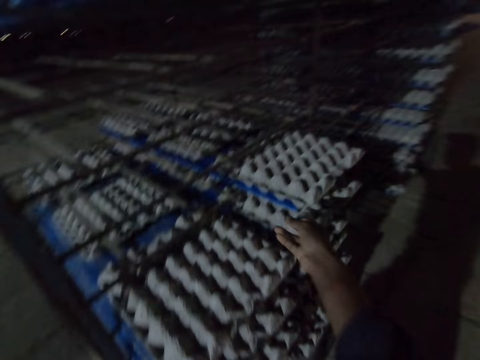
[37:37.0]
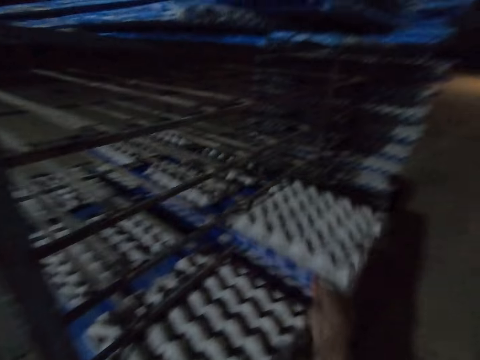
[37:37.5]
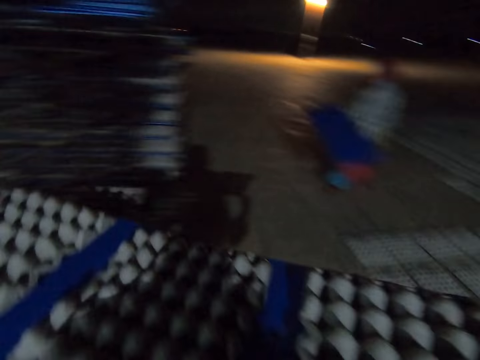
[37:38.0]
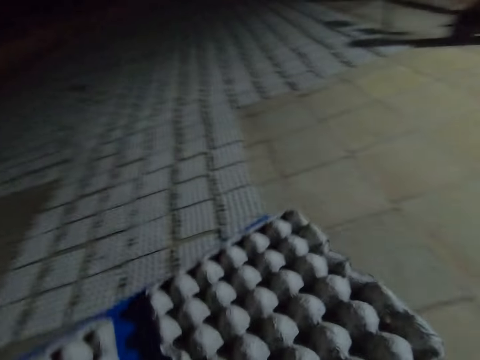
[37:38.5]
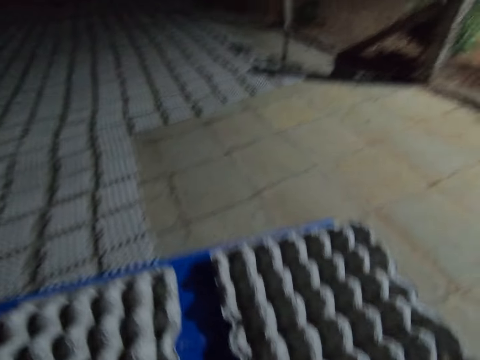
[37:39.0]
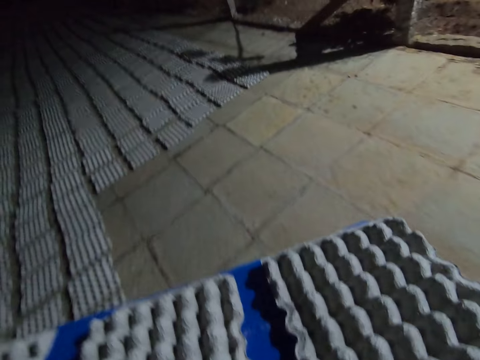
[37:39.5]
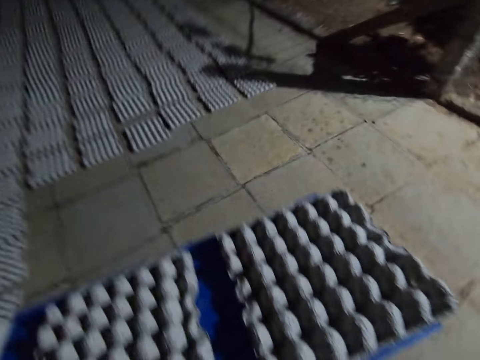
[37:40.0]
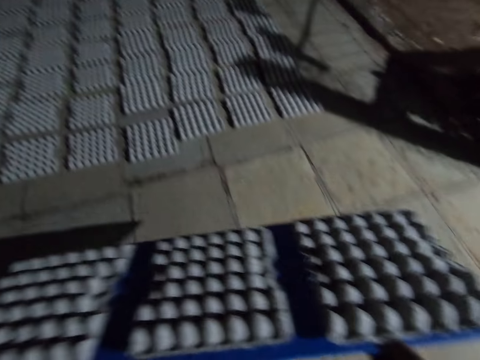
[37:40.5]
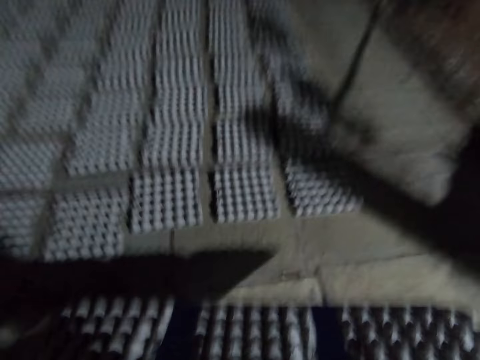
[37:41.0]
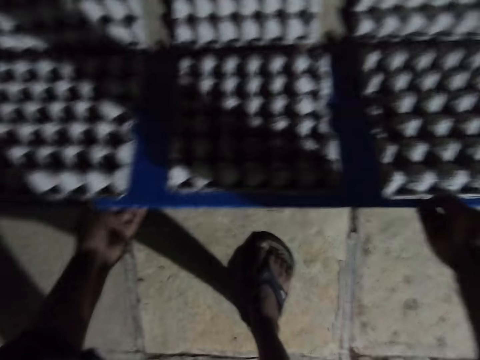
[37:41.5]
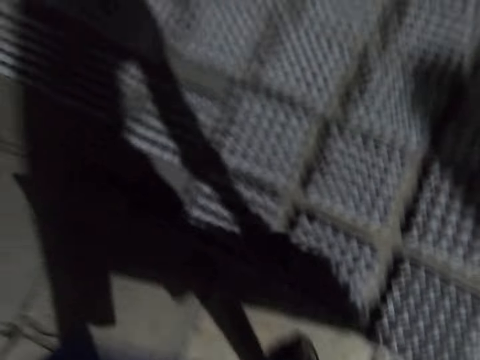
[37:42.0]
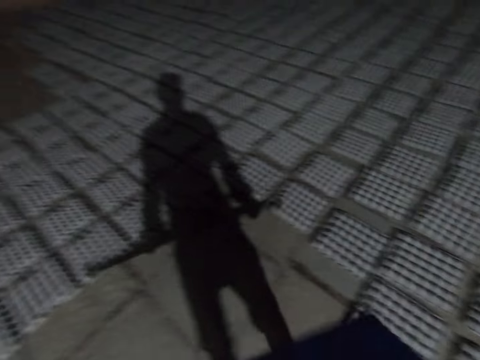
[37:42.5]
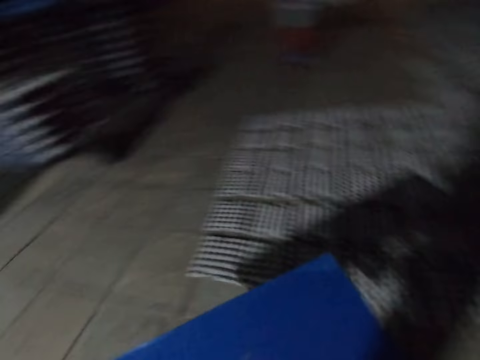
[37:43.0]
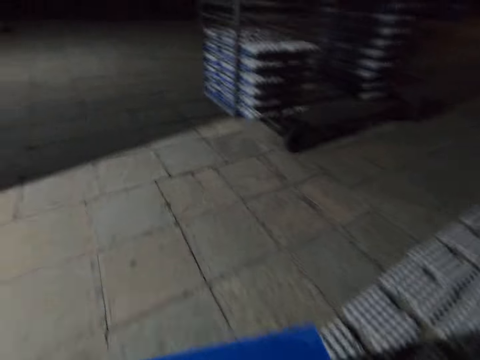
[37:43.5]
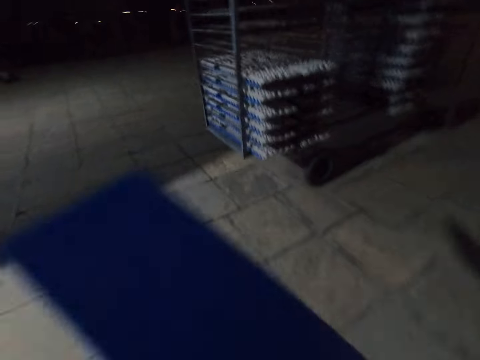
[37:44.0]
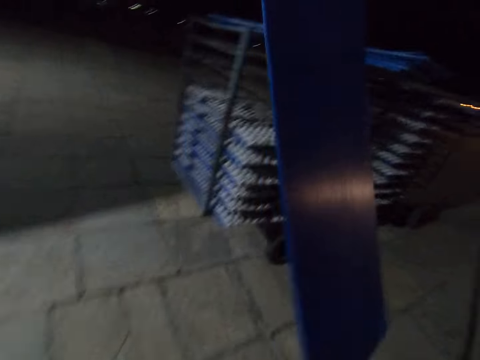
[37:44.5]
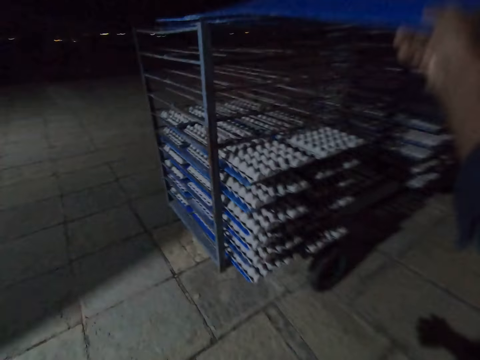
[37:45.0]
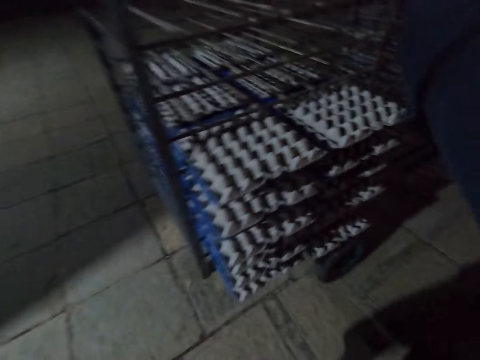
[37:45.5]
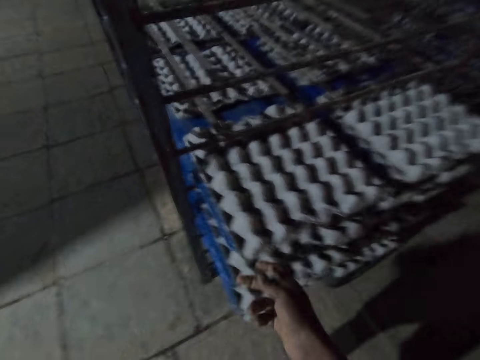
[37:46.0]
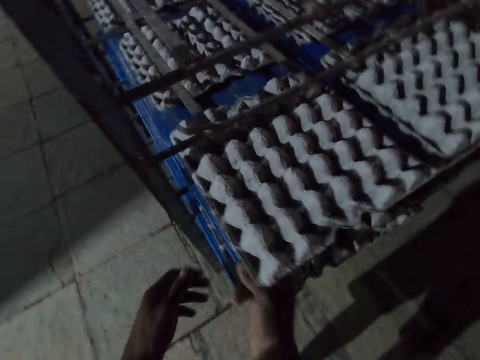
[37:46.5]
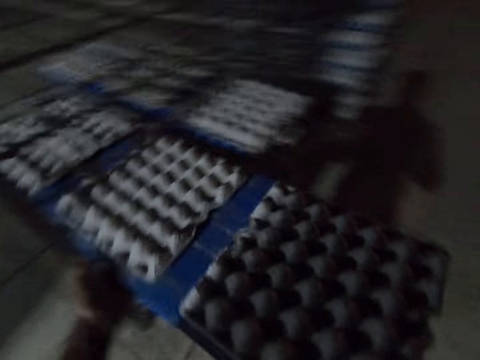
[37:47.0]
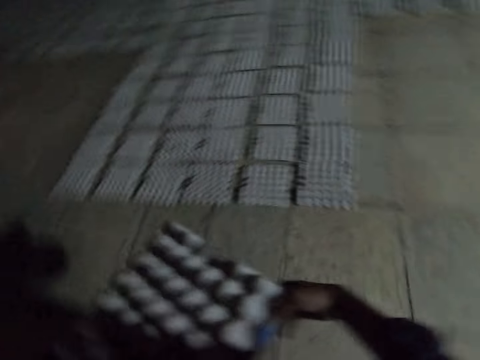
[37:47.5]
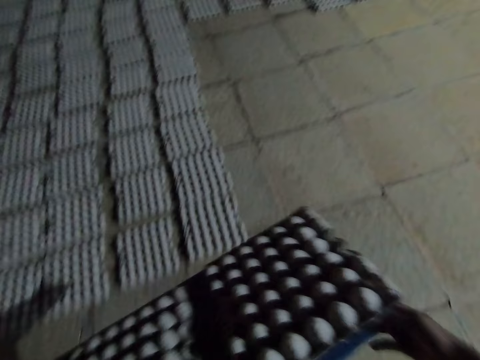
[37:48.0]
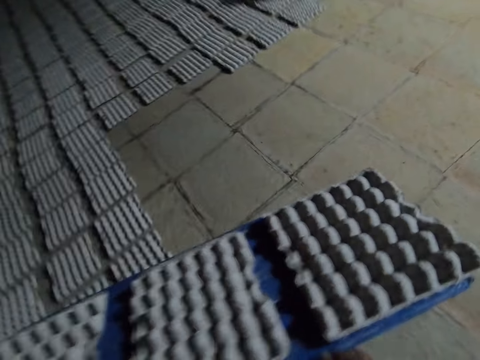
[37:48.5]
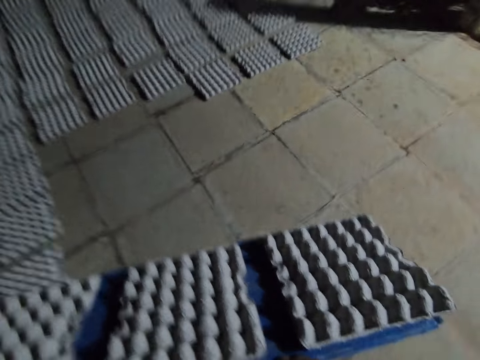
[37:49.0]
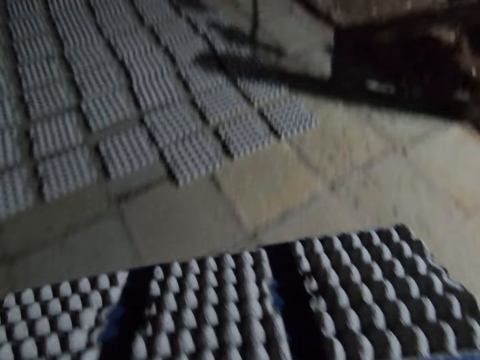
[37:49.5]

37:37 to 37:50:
The camera wearer pulls the plastic board from the trolley and picks egg trays from the rack. They walk across the warehouse and place the paper egg trays on the floor. They walk across the warehouse. They place the plastic board on the trolley, pull the plastic board from the trolley and pick the egg trays from the rack. They walk around the compound.

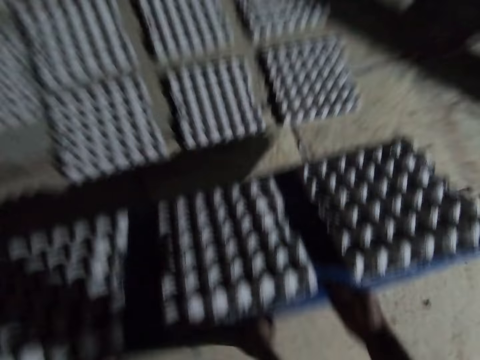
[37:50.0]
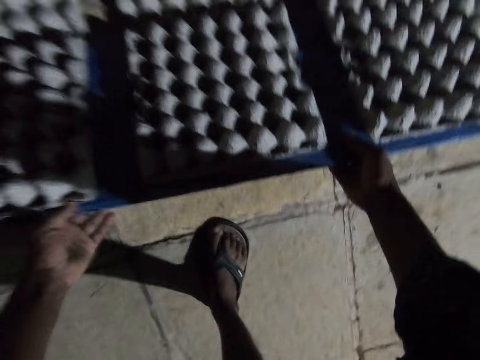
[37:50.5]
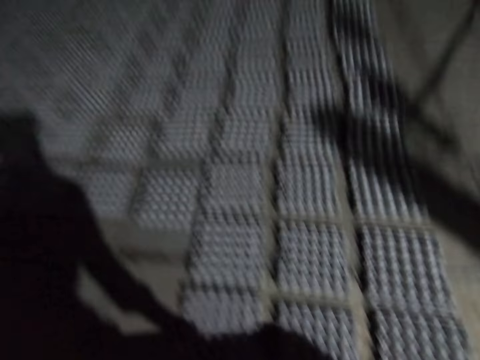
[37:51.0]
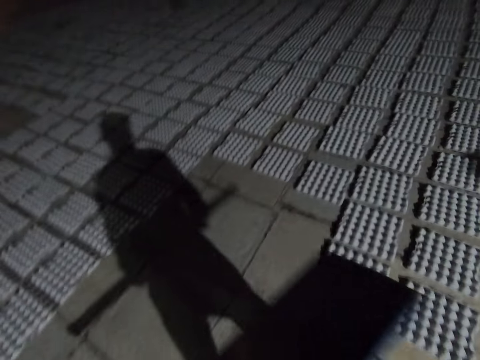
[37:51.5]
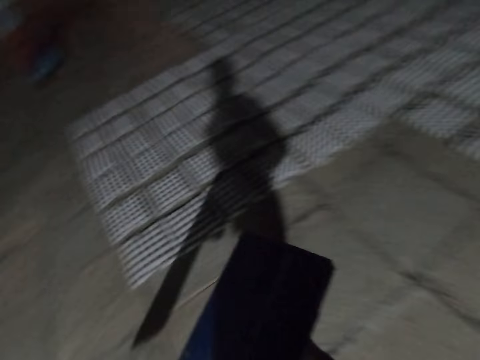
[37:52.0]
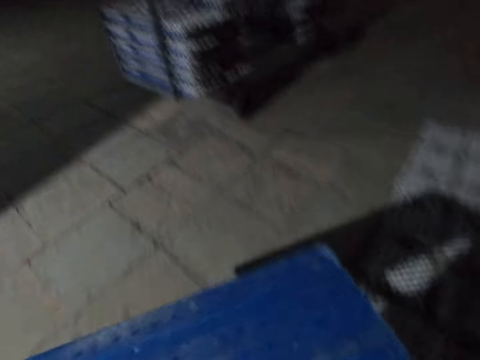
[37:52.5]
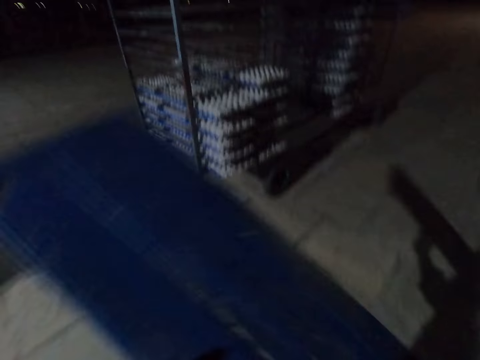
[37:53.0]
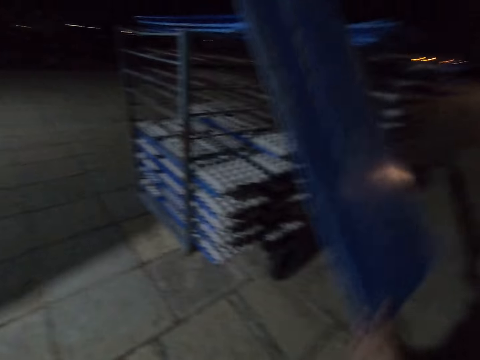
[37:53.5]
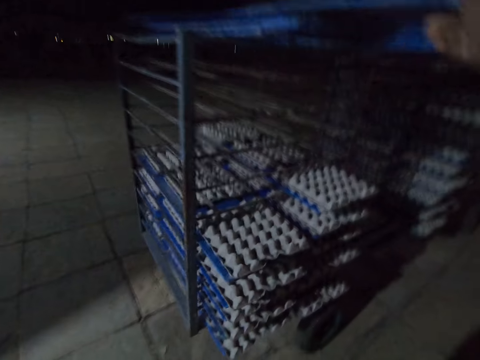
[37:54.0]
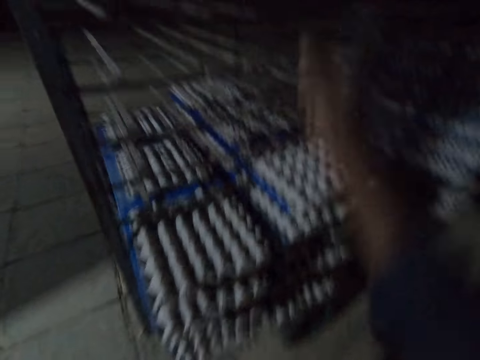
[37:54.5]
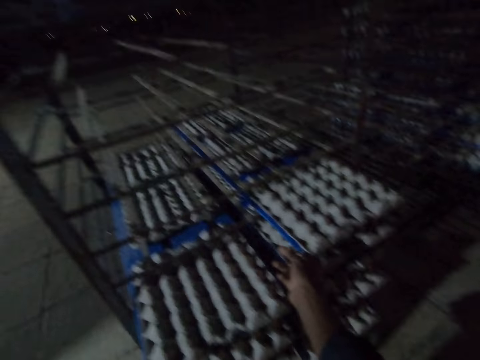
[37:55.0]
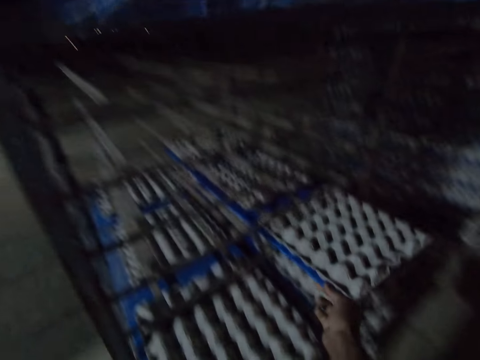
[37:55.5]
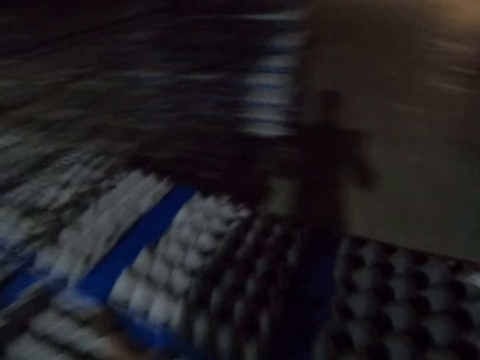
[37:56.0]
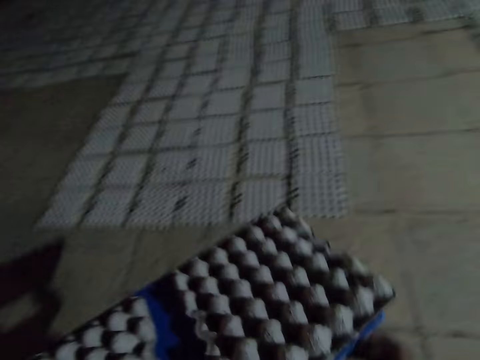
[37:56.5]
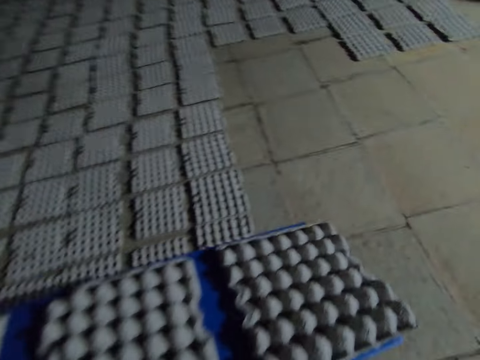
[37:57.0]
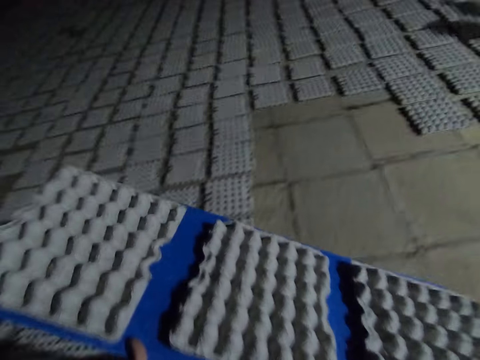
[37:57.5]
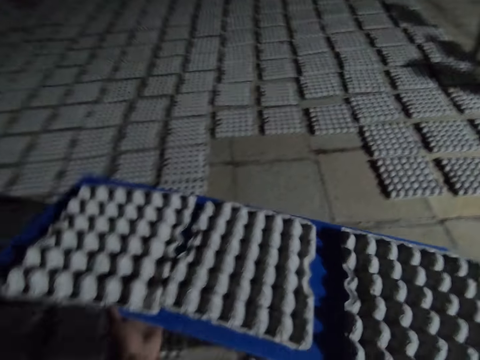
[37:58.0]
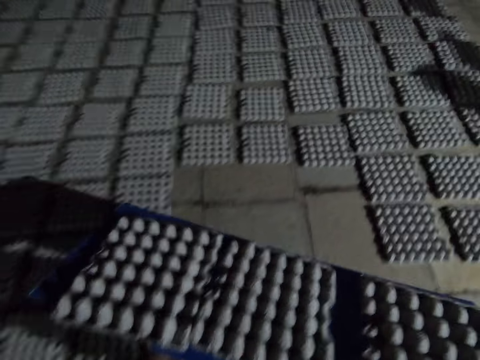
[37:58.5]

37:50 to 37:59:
The camera wearer places the paper egg trays on the floor. They walk around the compound. They place the plastic board on the trolley. They pick egg trays from the rack. They pull the plastic board from the trolley. They walk around the compound.

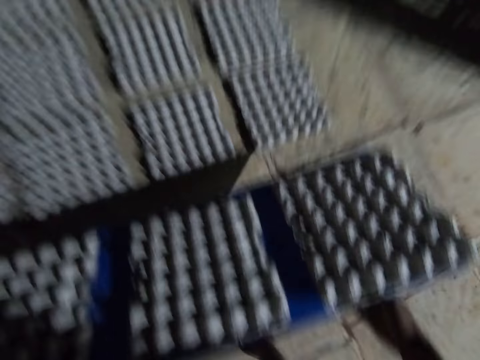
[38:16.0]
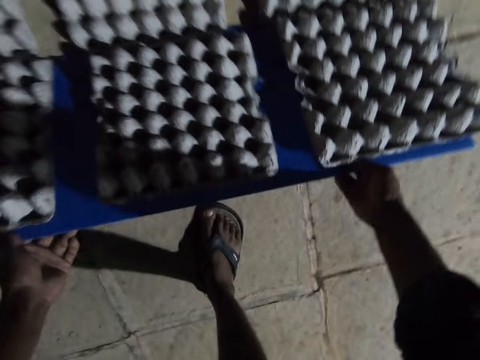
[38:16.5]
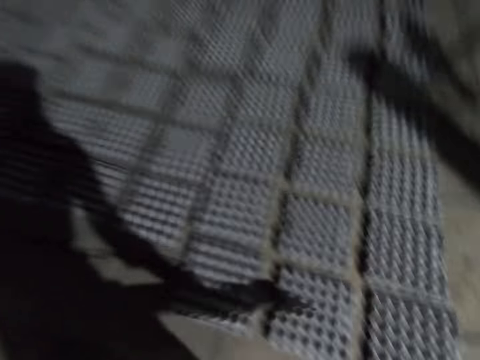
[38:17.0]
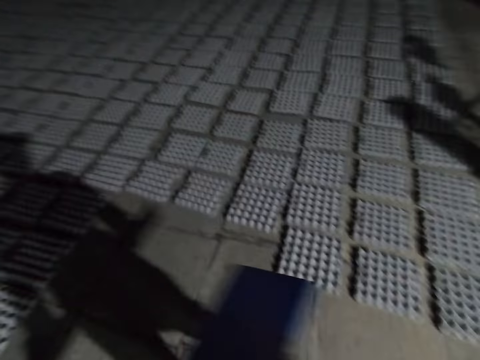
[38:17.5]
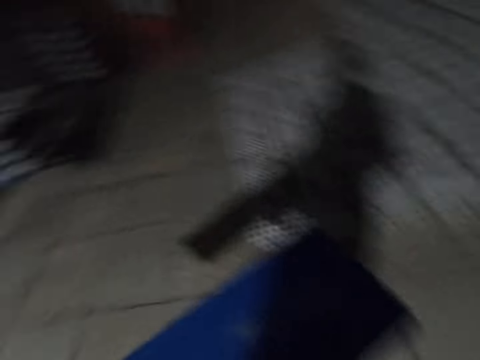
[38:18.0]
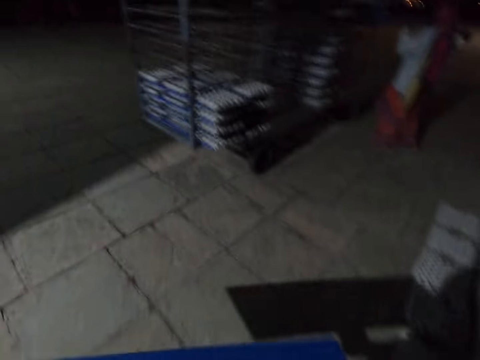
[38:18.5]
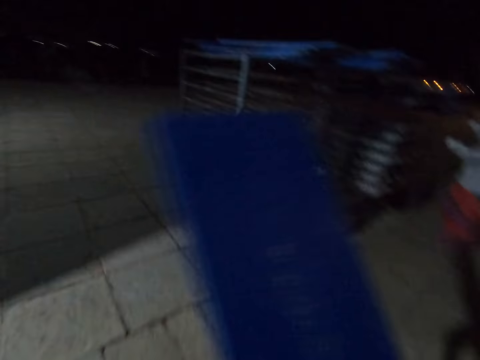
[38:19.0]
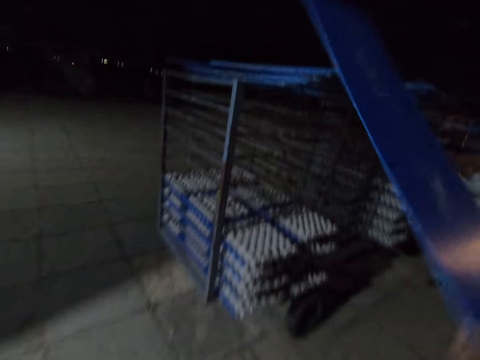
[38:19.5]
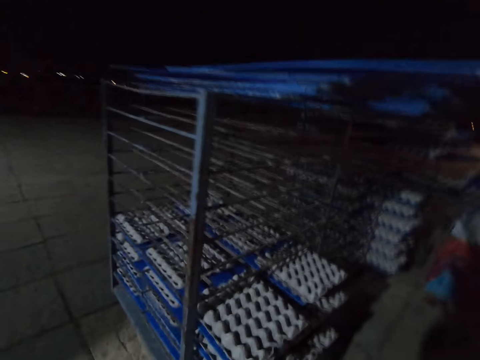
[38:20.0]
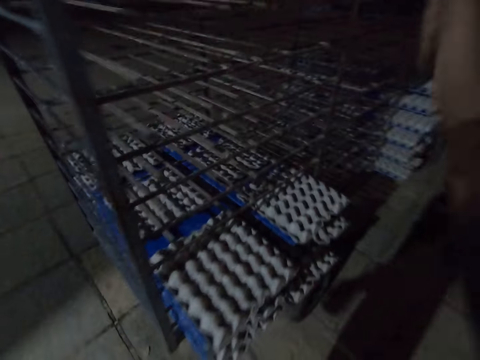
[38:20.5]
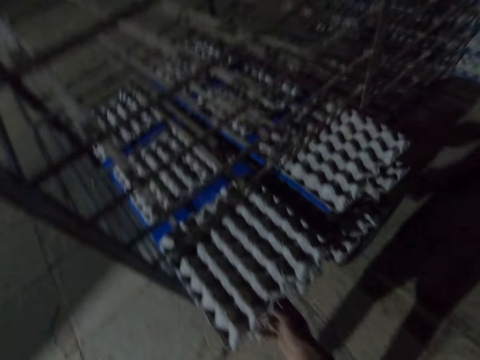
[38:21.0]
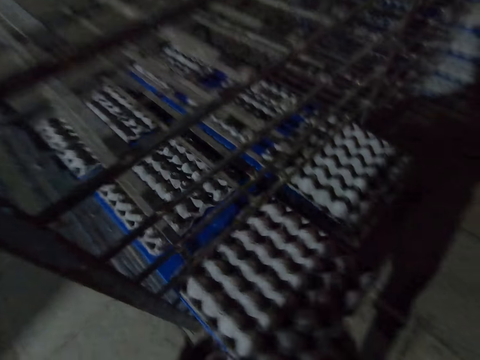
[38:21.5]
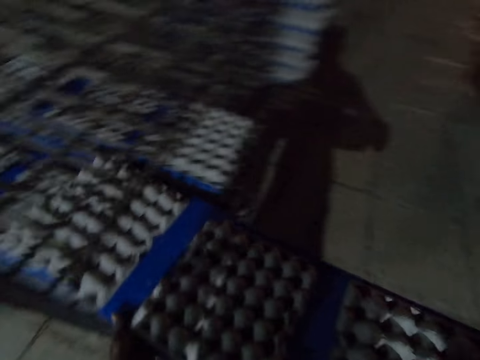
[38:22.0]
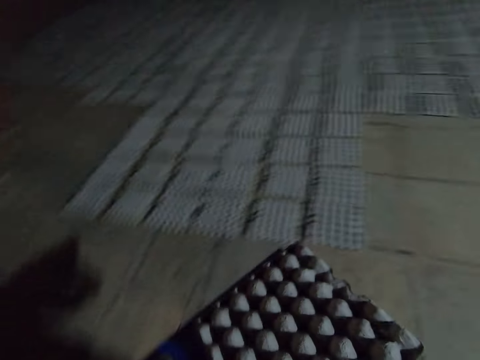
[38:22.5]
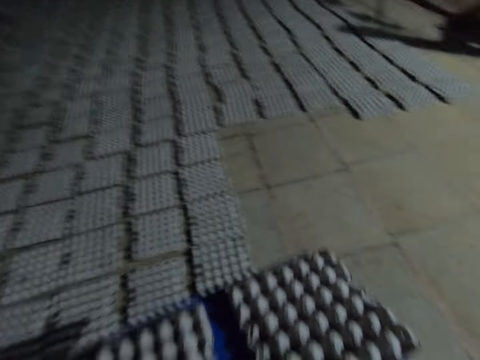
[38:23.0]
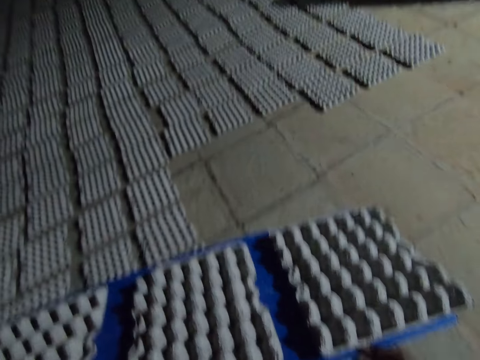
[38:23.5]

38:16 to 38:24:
The camera wearer places the paper egg trays on the floor. They walk around the compound. They put the egg crate carrier or board down. They talk to a person. The person picks an egg tray. The camera wearer picks the egg crate carrier and holds the board. The person walks around. The camera wearer walks around and looks around.
